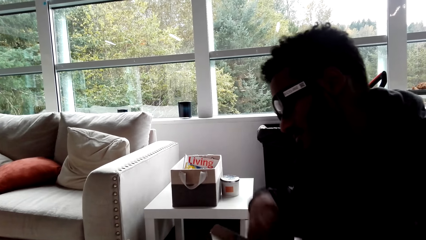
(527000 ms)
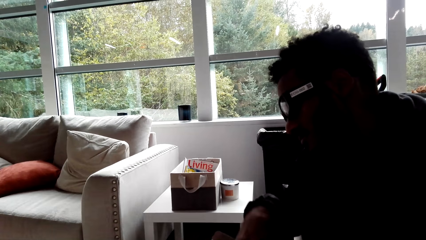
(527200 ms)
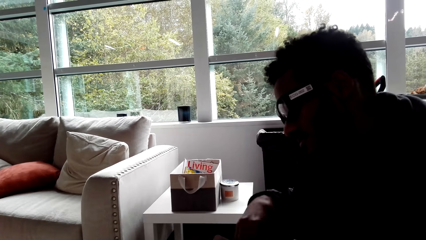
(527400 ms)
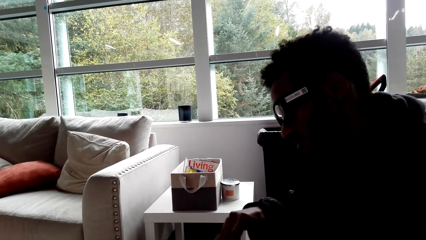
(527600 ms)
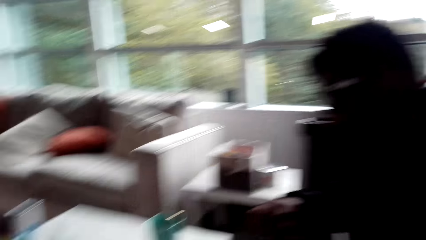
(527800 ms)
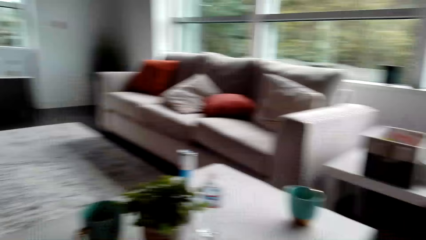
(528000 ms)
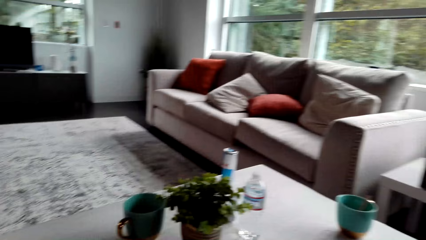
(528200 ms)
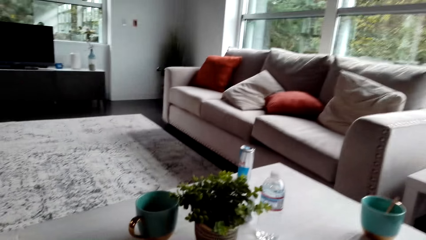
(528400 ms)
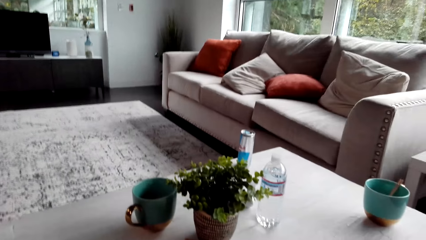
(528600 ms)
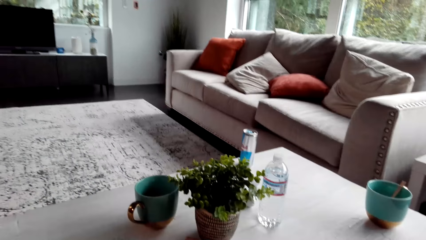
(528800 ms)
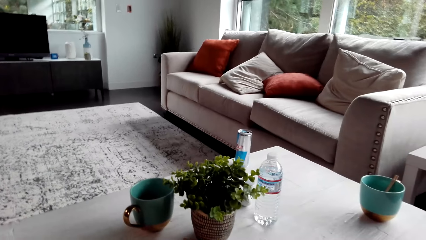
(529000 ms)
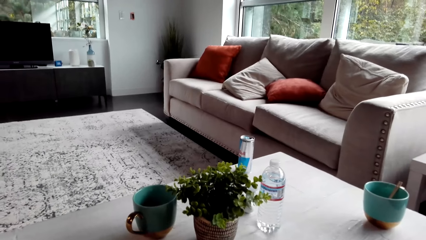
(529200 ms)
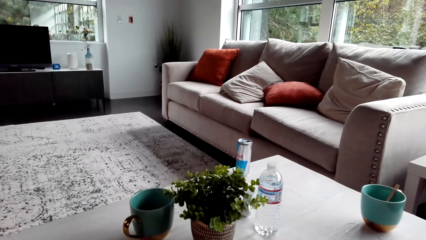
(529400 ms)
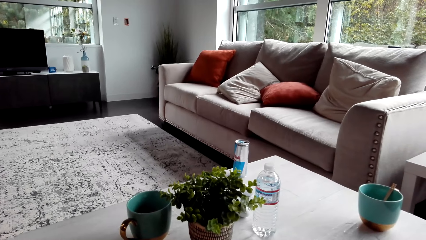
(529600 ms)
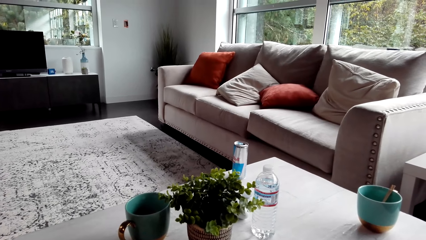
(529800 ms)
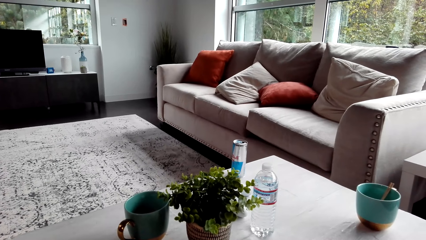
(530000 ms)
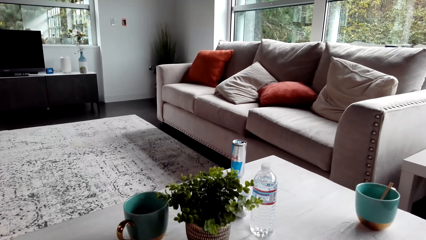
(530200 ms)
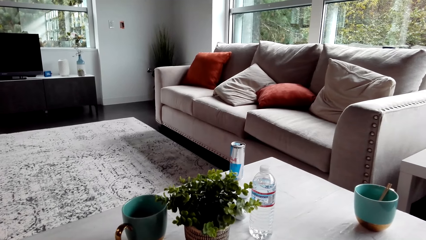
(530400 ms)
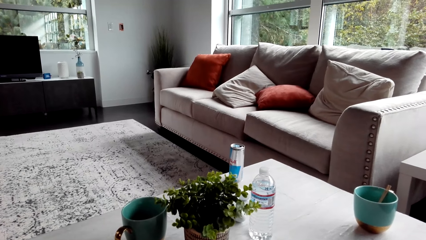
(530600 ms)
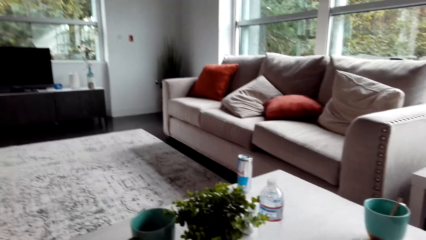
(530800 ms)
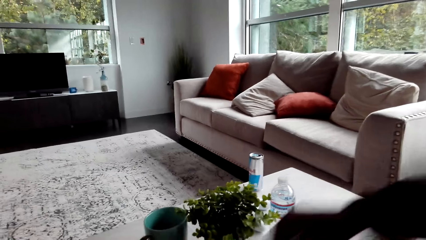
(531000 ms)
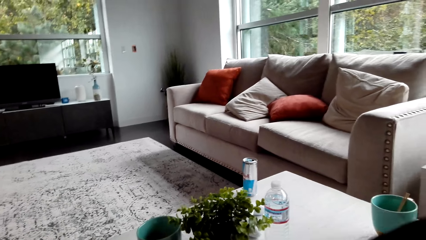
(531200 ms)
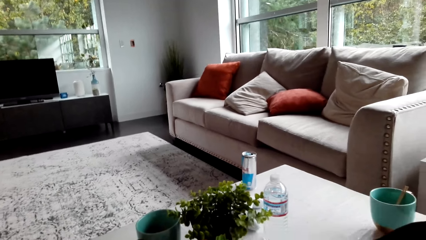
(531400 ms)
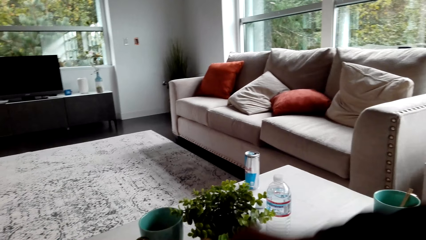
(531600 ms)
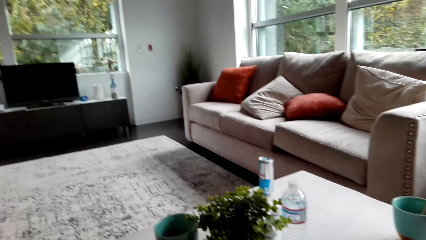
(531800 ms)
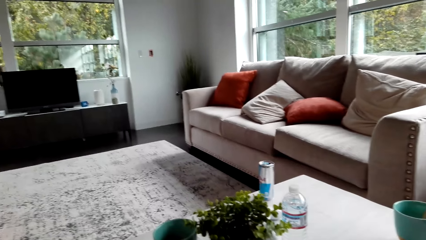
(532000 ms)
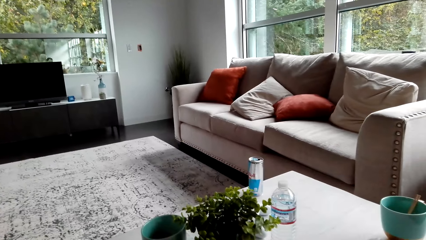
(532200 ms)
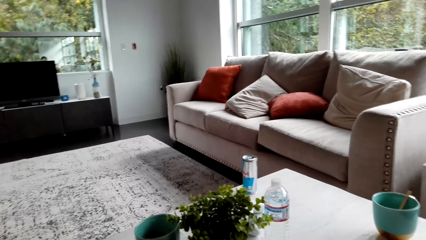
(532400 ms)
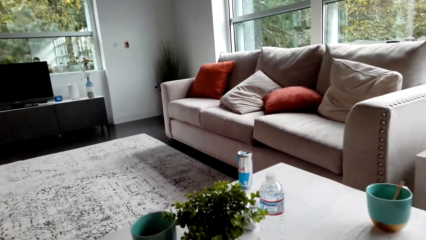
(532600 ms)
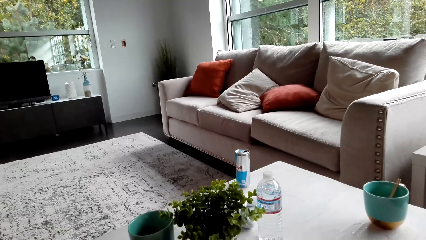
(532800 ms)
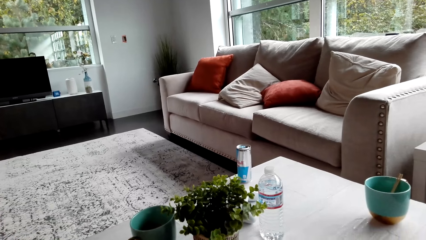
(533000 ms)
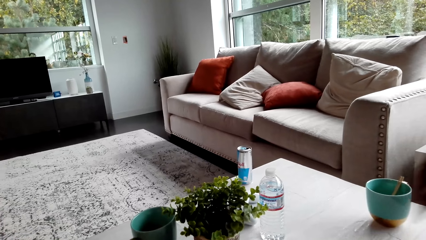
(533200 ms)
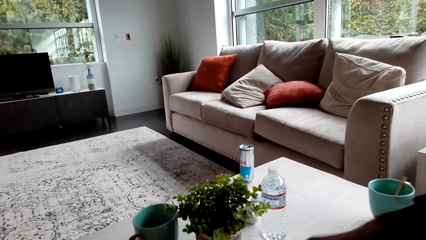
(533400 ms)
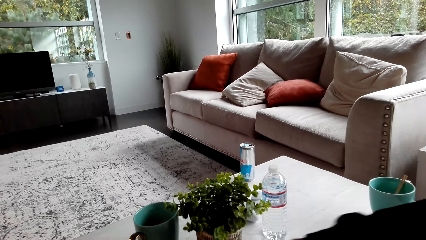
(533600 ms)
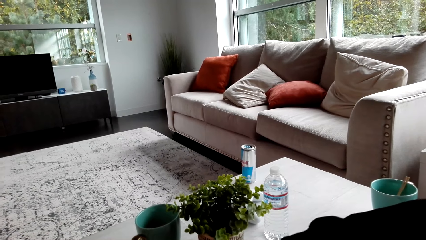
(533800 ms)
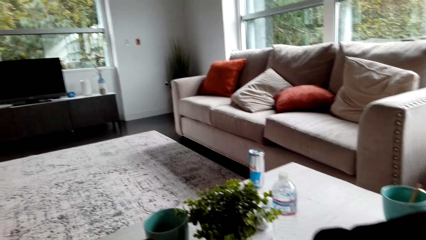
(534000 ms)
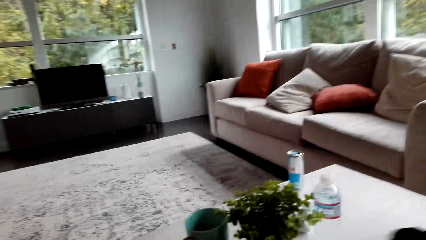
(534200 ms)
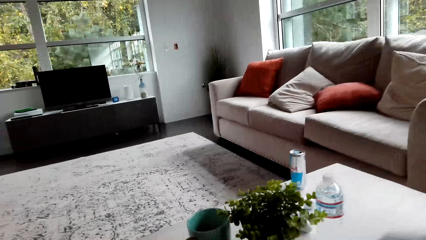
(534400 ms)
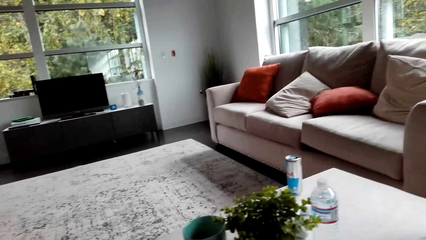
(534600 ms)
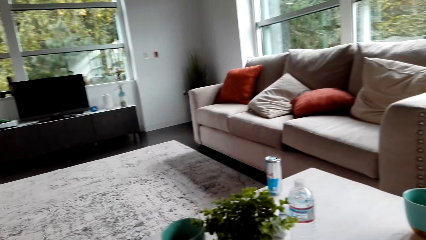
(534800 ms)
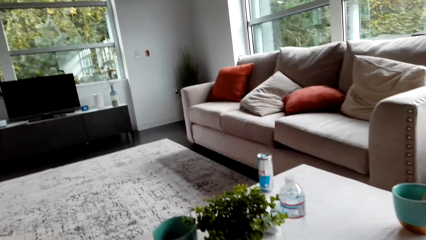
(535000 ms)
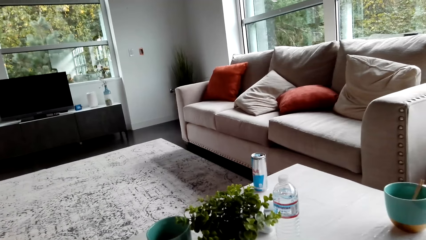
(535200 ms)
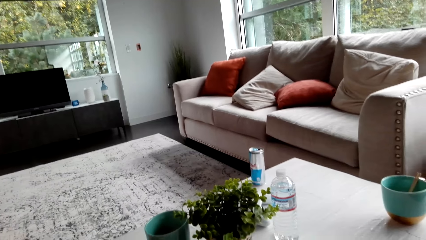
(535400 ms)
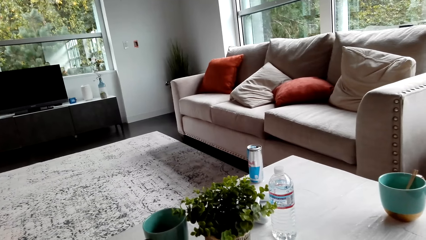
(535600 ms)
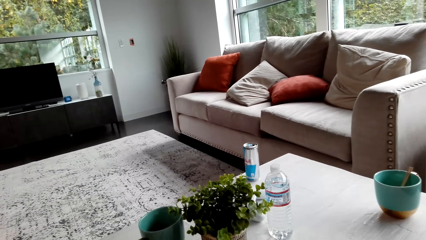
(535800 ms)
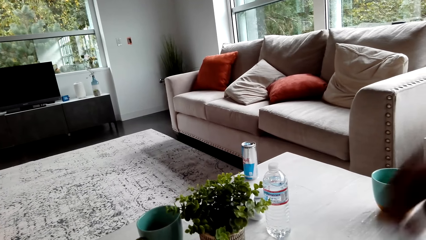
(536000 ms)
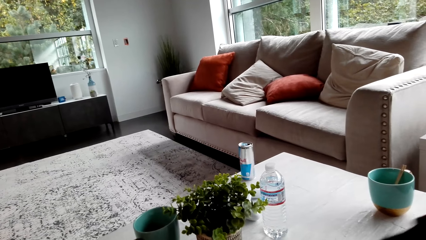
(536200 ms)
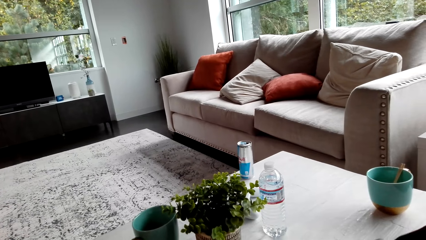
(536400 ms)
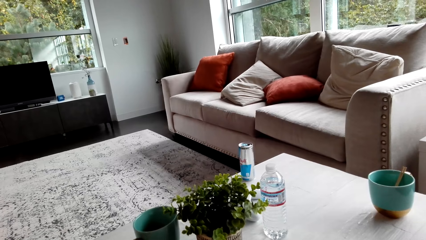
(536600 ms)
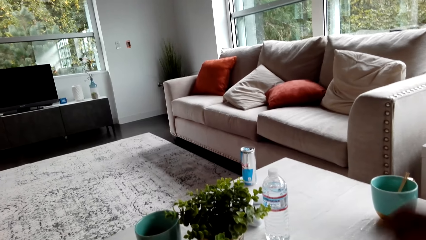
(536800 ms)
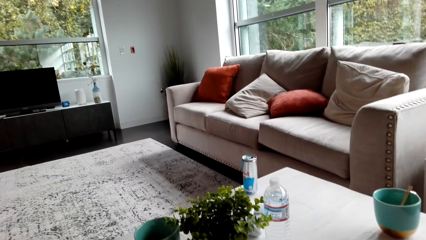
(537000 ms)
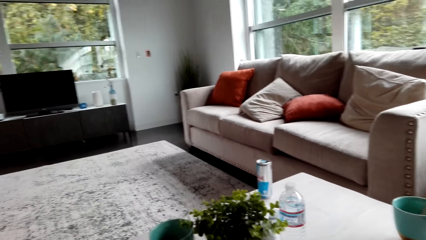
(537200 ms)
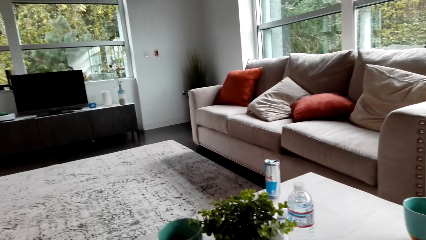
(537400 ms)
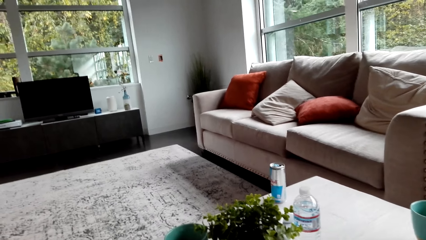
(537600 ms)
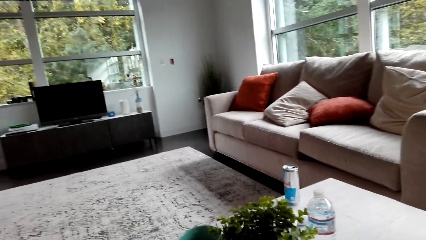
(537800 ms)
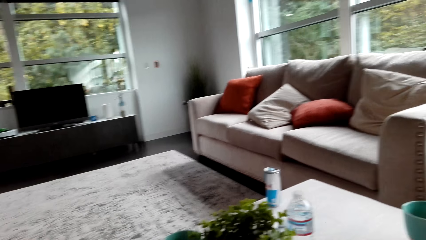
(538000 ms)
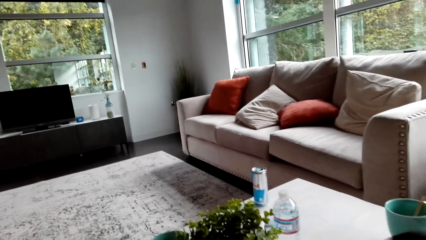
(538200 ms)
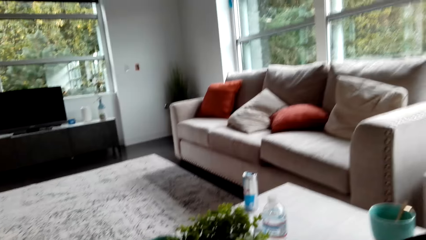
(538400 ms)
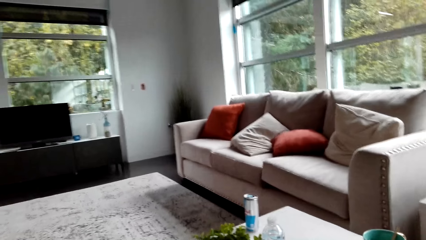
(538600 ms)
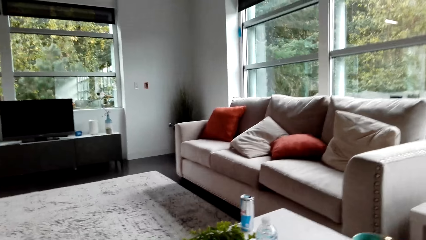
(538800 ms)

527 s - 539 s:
The camera wearer looks at the table. A man picks up a jenga wood puzzle. The camera wearer looks around. The man picks up a jenga wood puzzle again.

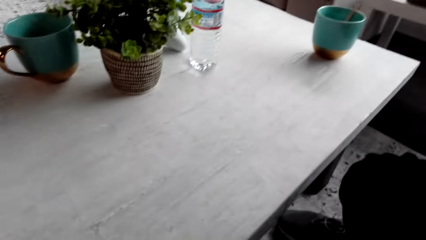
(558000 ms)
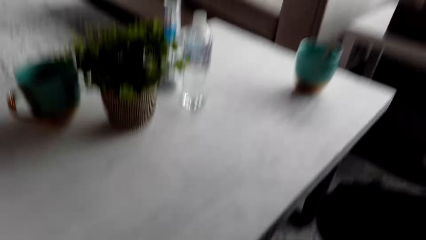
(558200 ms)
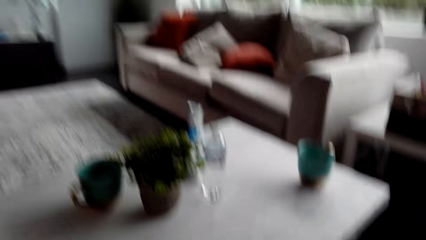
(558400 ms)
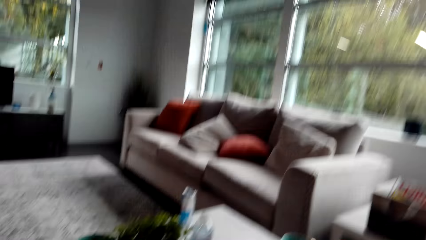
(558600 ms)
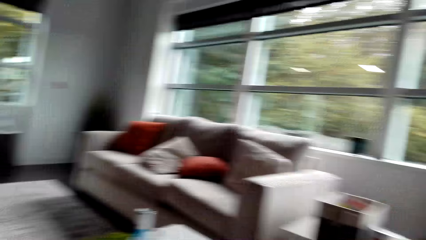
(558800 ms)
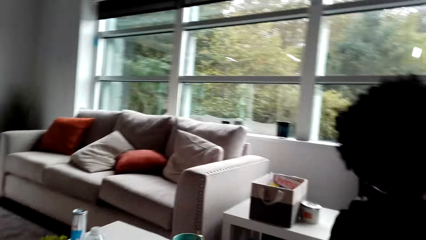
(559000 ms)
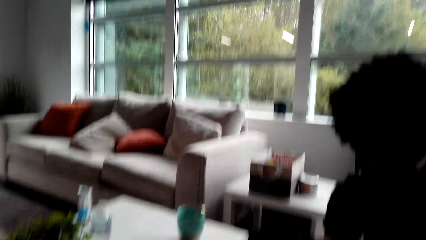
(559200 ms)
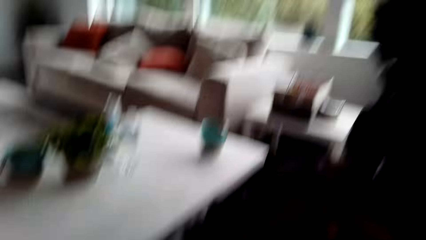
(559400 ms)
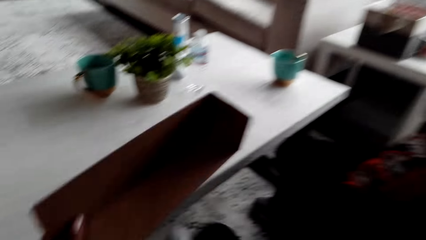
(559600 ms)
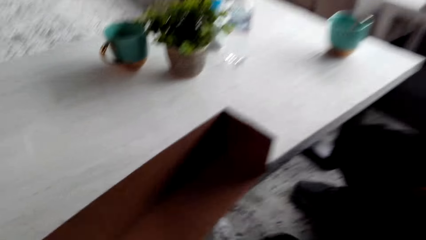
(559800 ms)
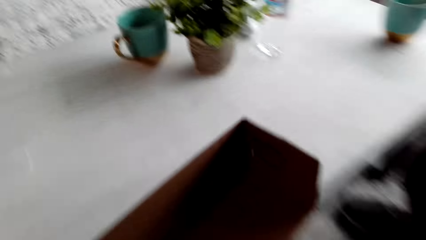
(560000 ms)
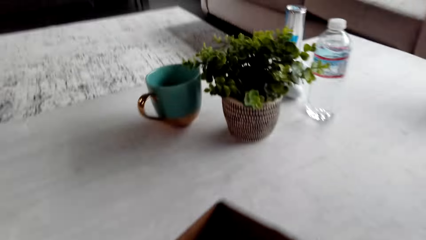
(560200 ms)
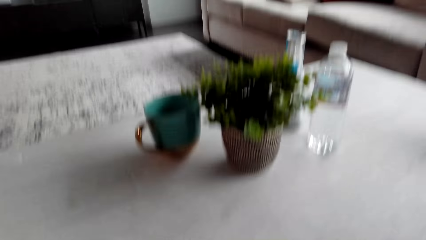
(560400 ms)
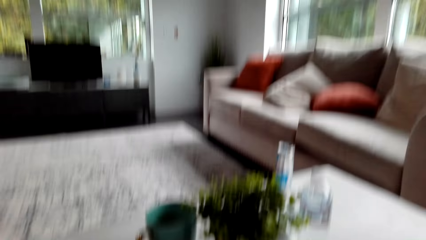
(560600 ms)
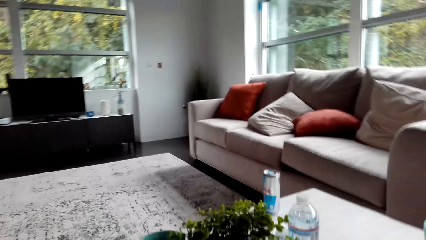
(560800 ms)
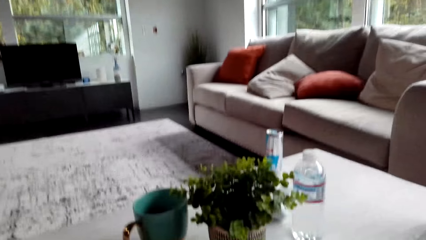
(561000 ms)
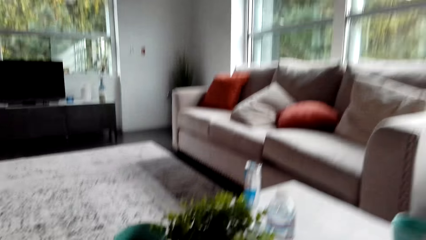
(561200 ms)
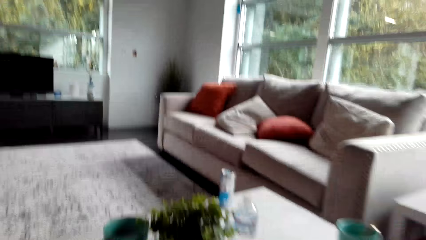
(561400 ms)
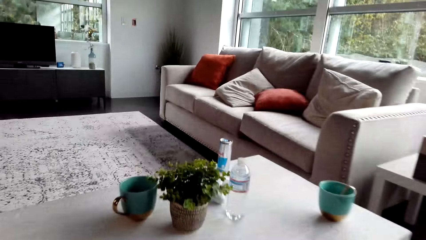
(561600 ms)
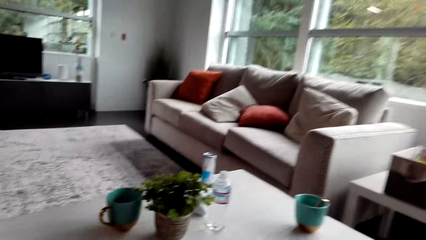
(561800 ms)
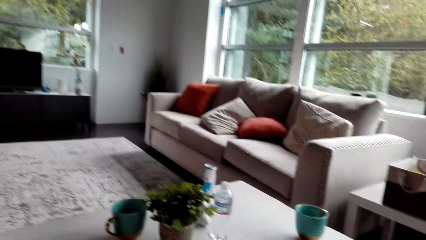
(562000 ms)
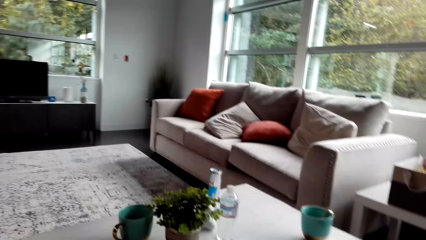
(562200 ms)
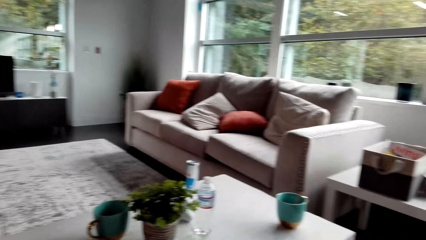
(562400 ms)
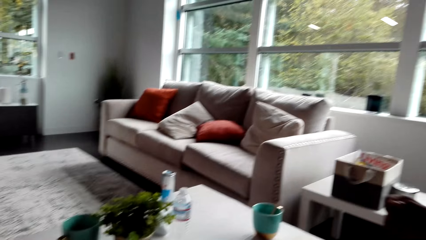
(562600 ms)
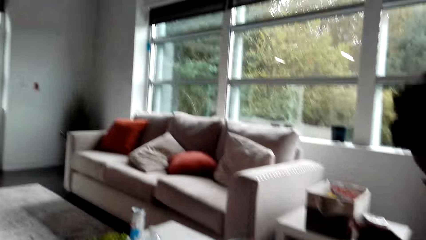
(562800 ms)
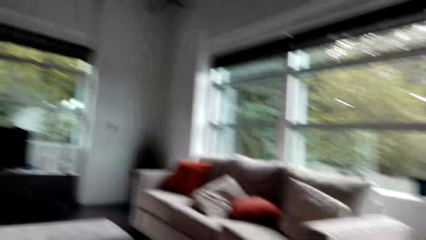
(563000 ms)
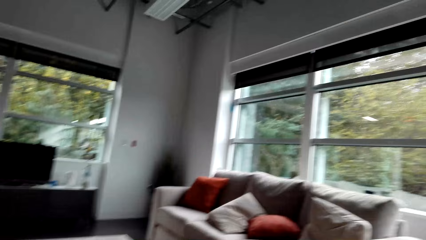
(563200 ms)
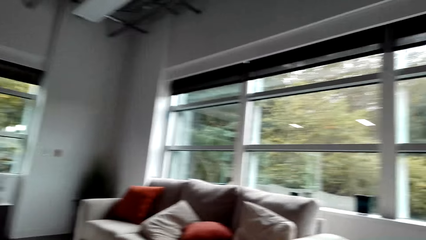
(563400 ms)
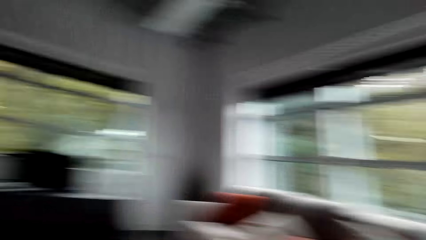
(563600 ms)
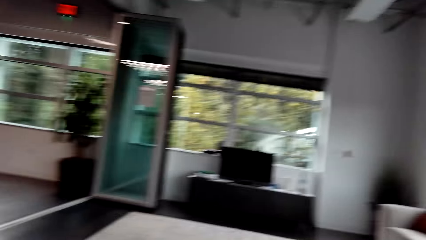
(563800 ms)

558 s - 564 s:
The camera wearer drops something on the table. They hold a box. They look around.
